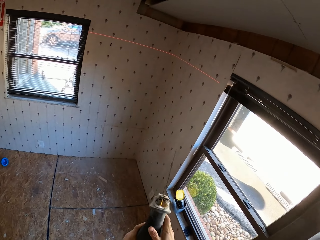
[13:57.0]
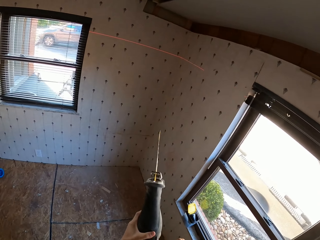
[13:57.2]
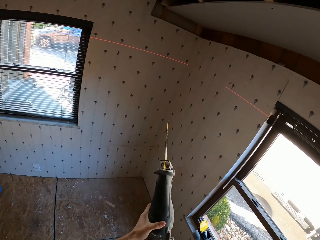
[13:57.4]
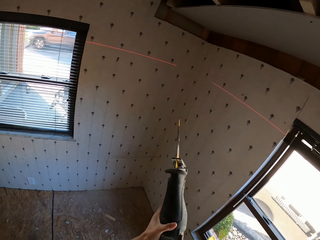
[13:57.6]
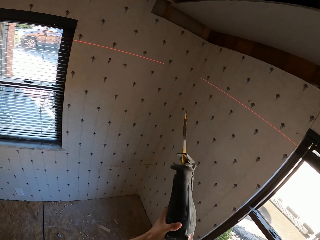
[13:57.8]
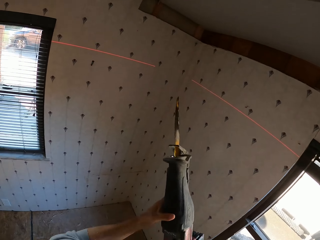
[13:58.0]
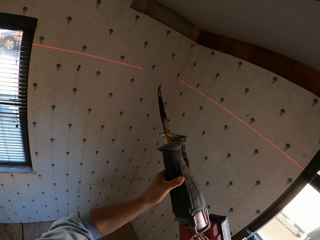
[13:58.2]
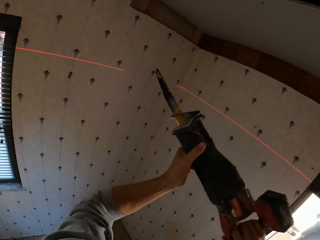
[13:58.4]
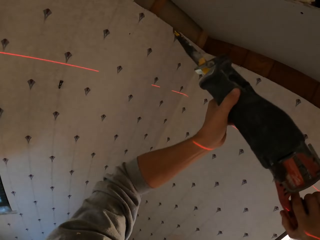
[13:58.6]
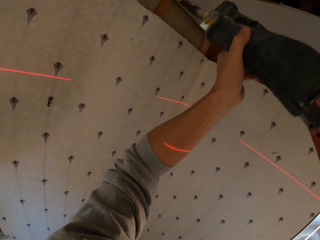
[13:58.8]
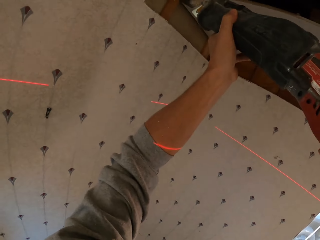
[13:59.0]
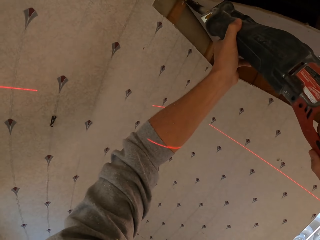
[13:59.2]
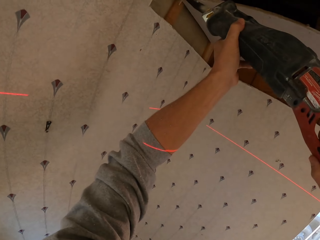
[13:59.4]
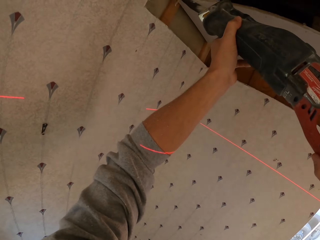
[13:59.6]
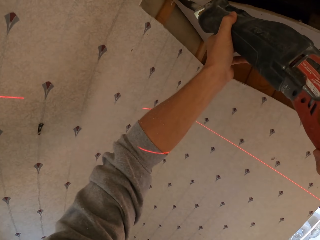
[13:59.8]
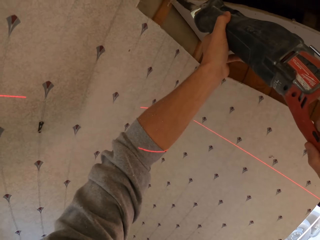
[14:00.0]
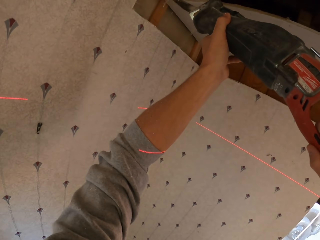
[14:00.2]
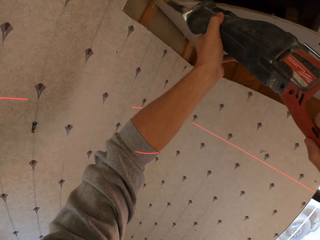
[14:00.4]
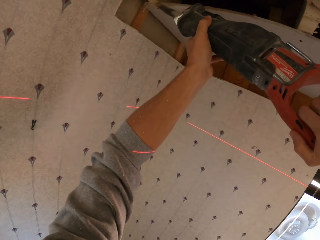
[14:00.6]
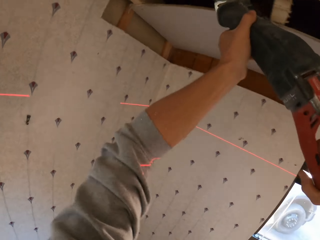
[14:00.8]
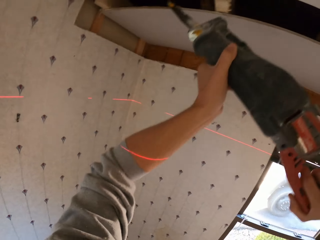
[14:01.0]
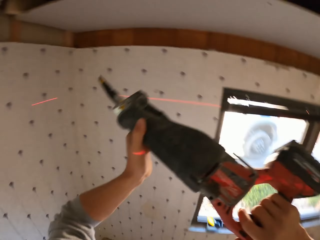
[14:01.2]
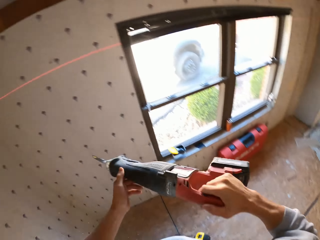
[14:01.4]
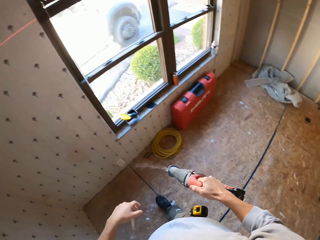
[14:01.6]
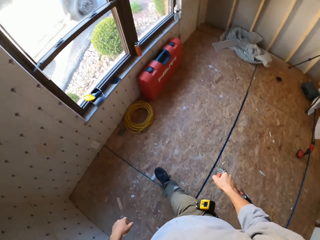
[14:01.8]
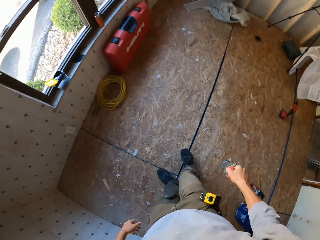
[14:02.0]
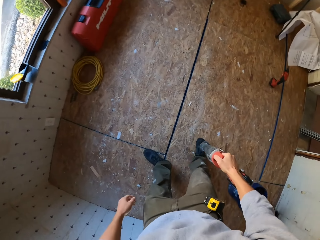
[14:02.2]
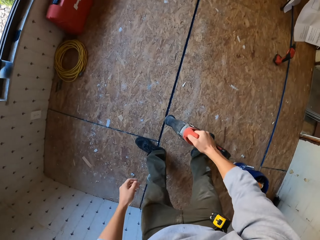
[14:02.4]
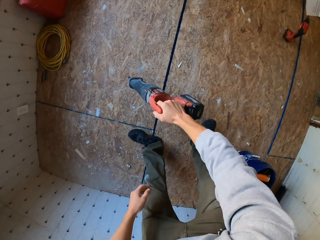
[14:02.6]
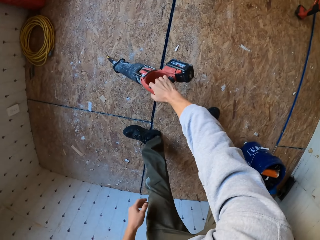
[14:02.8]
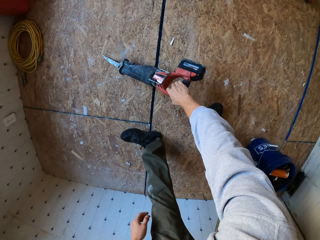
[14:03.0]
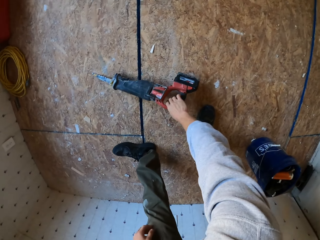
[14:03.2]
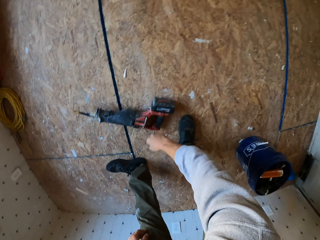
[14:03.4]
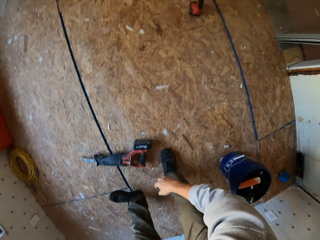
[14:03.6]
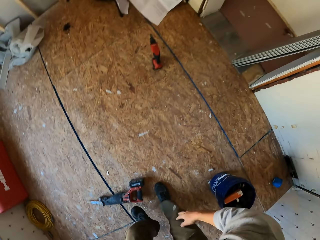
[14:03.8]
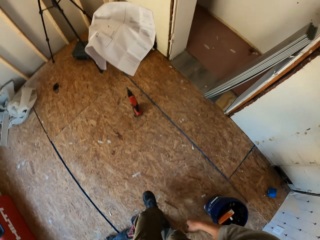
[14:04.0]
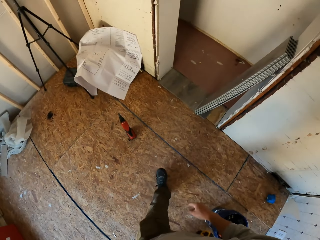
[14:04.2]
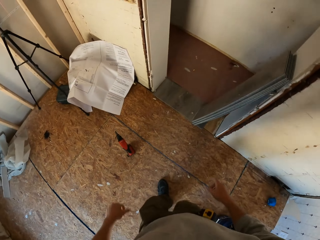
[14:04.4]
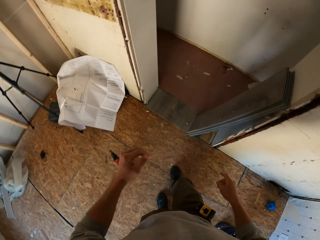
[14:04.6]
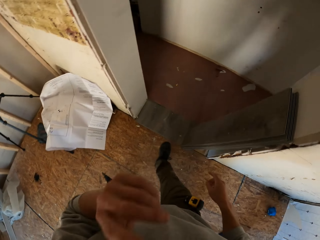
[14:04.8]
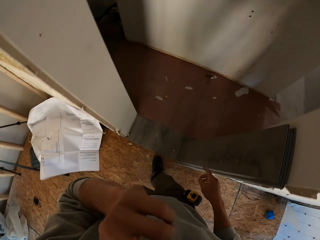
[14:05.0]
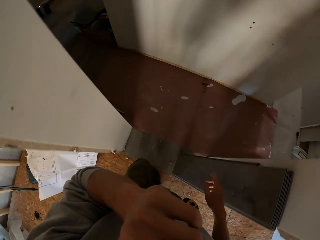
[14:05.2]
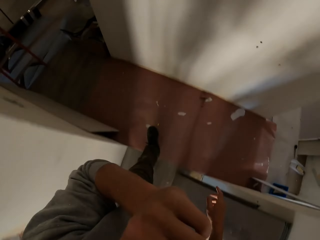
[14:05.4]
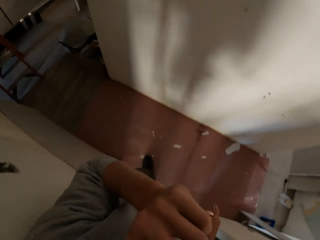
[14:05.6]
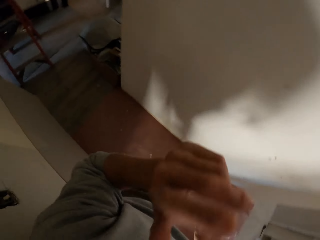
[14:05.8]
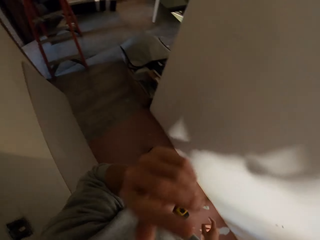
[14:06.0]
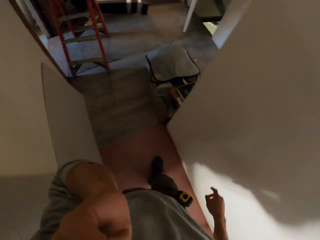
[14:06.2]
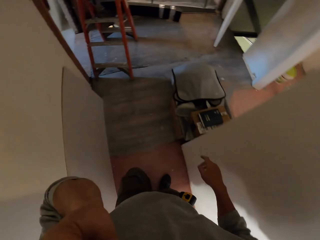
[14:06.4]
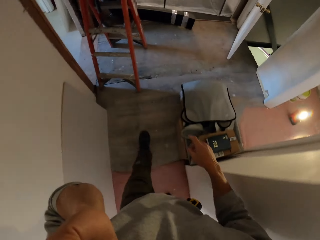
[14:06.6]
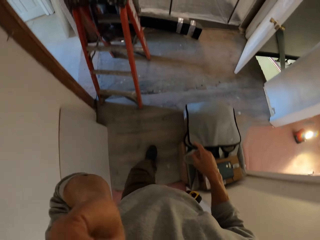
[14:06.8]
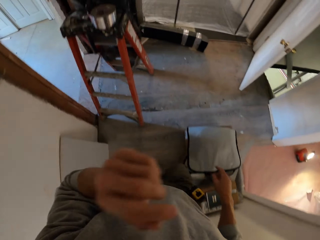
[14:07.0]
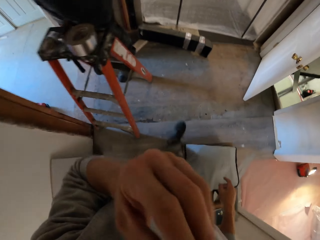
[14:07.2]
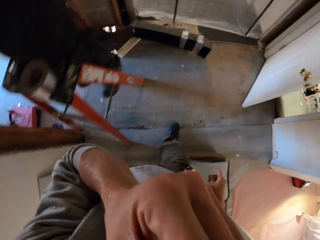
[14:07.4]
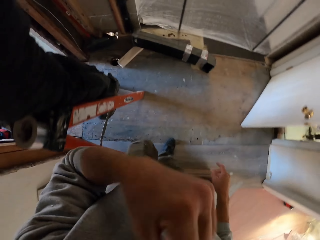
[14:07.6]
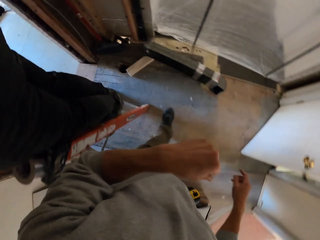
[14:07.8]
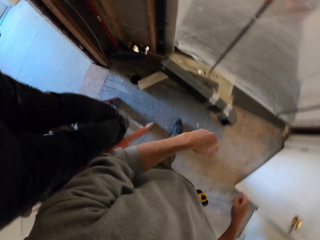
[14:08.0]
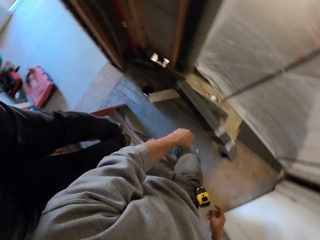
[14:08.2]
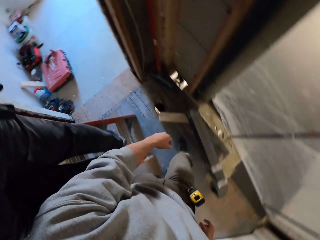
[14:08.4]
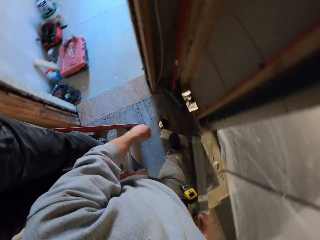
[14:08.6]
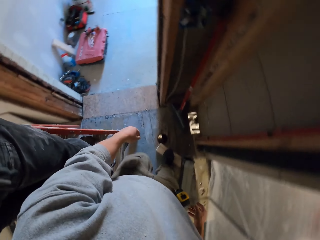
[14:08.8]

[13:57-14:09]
The camera wearer cuts pieces of wood. They look around the room. They place the cutting machine on the floor. They walk around the room. They do something.

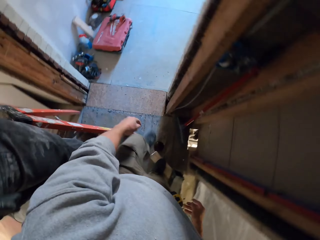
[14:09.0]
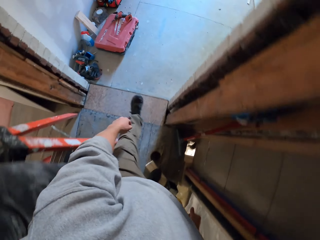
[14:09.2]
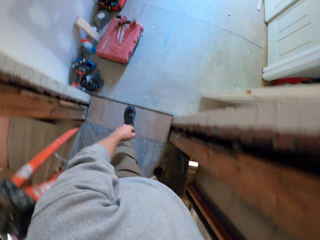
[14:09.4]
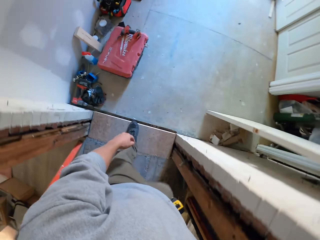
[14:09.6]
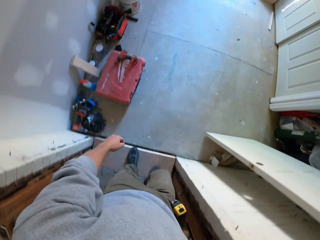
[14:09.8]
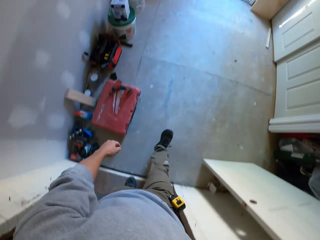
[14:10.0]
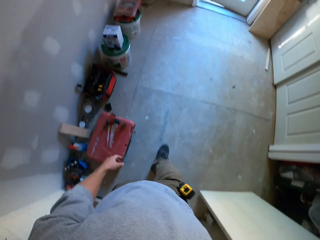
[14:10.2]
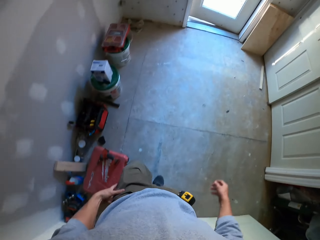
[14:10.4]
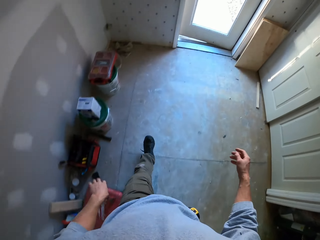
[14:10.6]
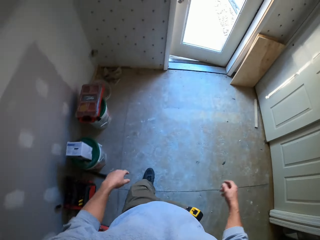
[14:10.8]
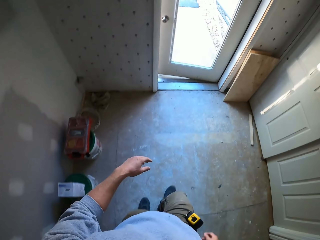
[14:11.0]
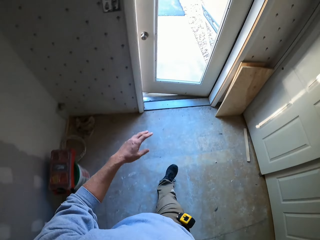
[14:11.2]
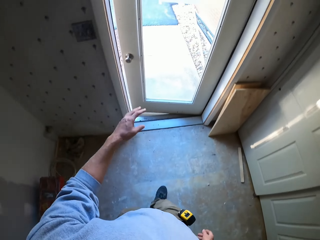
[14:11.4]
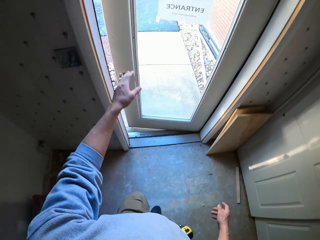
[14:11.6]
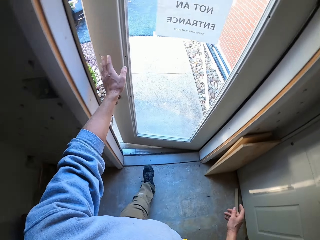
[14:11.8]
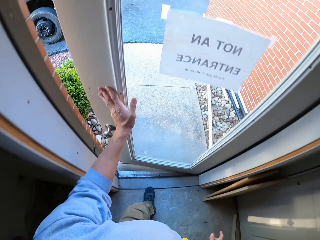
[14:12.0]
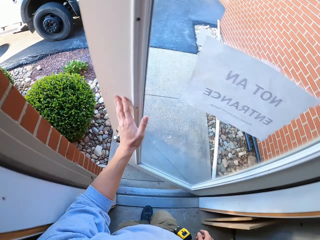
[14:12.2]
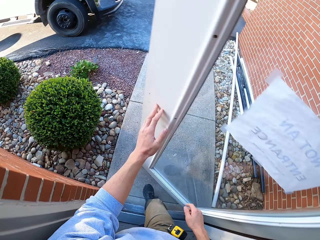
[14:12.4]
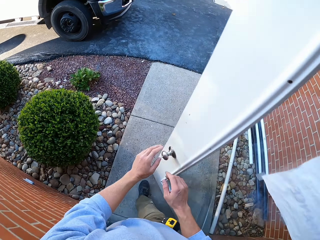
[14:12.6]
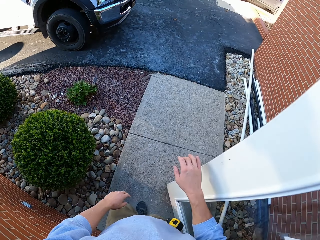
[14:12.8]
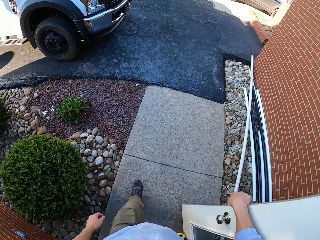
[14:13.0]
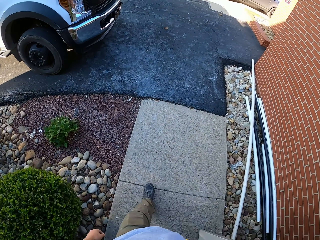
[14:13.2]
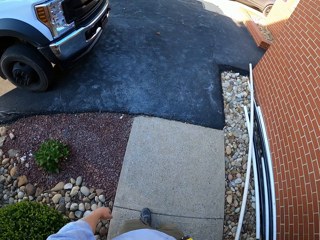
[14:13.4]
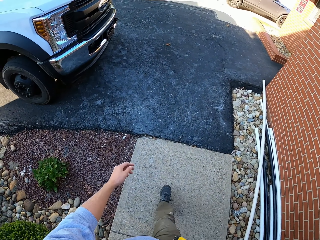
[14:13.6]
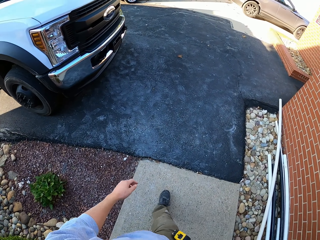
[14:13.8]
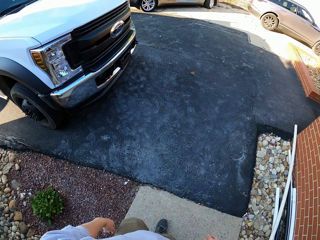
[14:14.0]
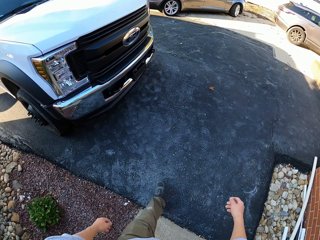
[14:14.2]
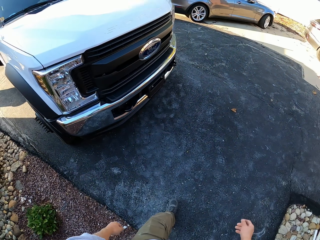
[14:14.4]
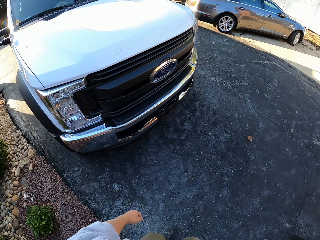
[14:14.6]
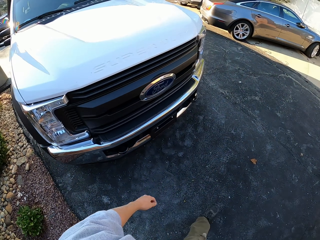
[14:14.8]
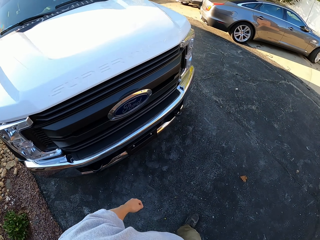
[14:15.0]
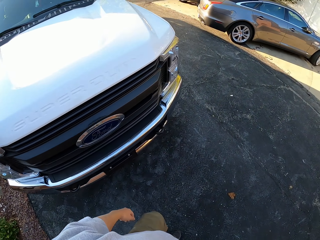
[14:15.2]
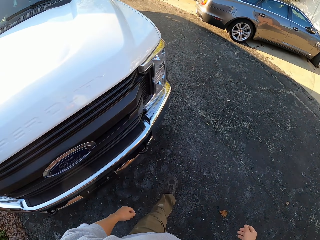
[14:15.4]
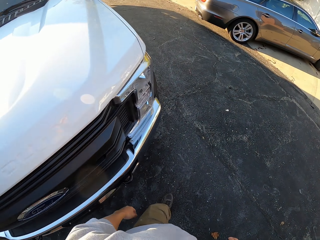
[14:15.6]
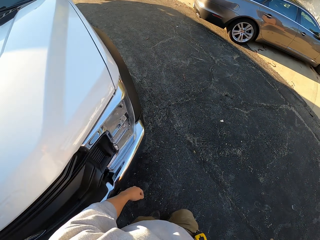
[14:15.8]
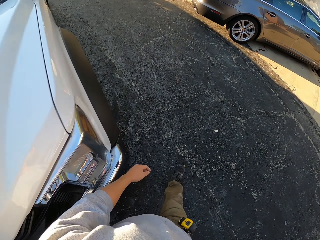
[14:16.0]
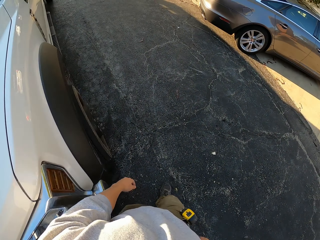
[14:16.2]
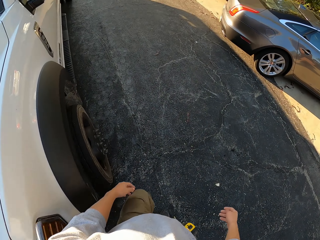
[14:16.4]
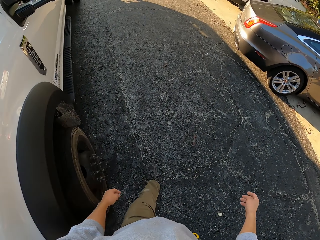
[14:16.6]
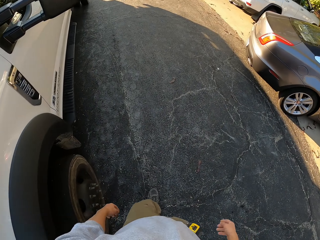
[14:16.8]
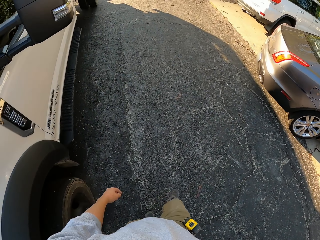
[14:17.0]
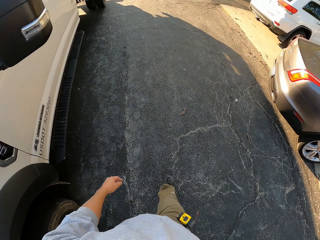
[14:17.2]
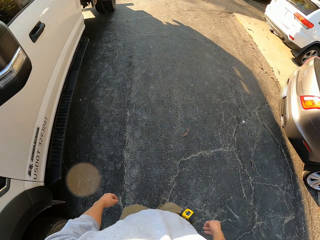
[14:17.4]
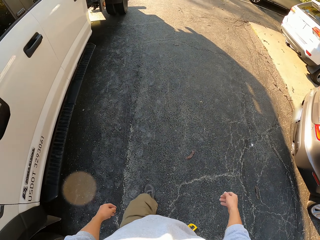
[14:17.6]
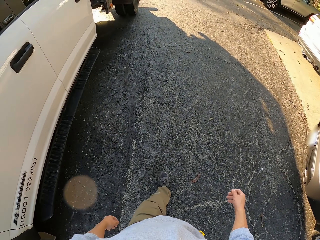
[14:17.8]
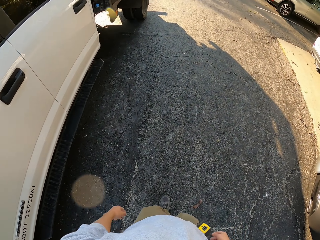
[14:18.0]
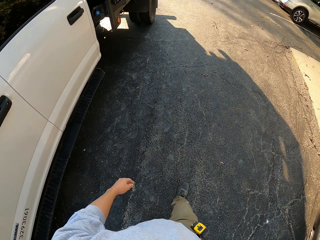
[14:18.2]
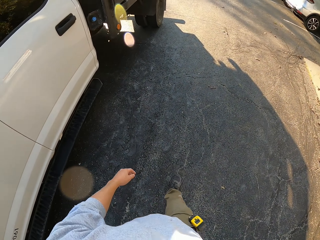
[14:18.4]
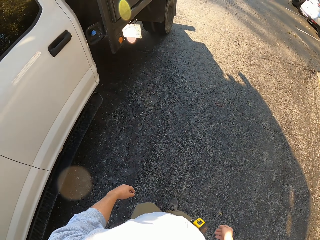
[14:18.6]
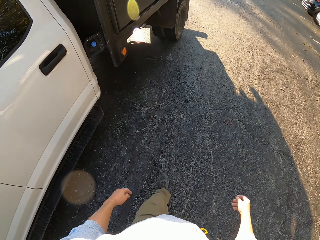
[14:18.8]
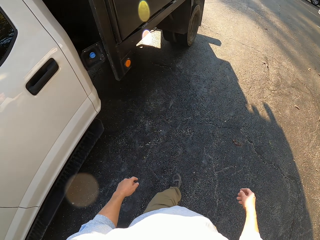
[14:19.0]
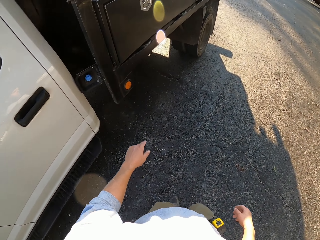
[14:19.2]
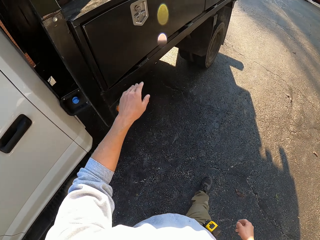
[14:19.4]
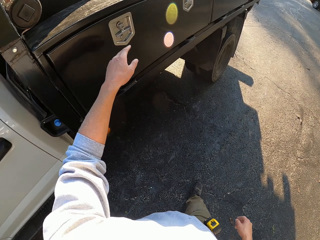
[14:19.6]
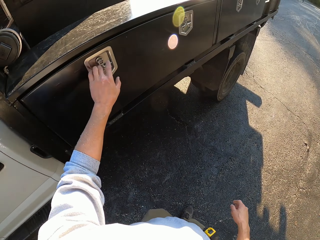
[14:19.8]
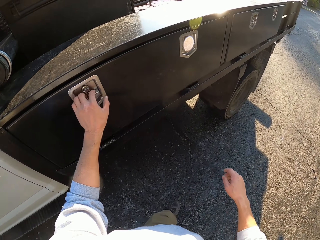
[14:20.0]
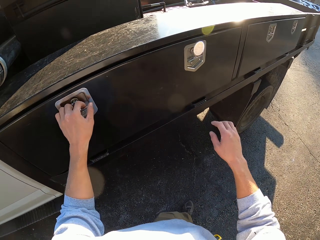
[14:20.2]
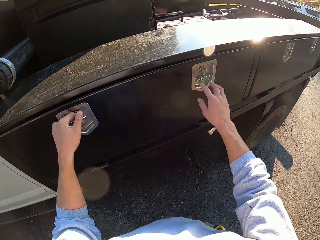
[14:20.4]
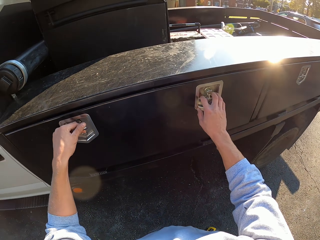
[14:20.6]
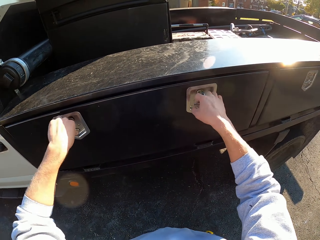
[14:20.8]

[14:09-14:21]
The camera wearer pushes a door. They open the door. They walk around the compound. They open the container.
